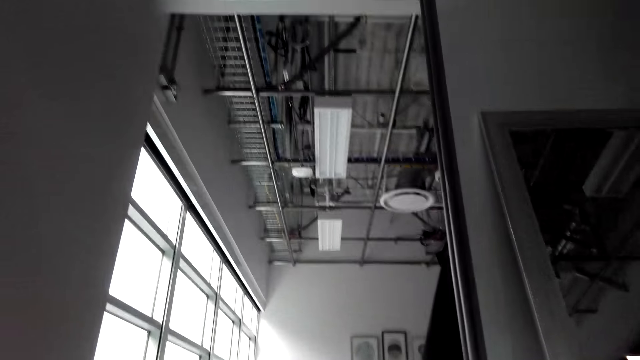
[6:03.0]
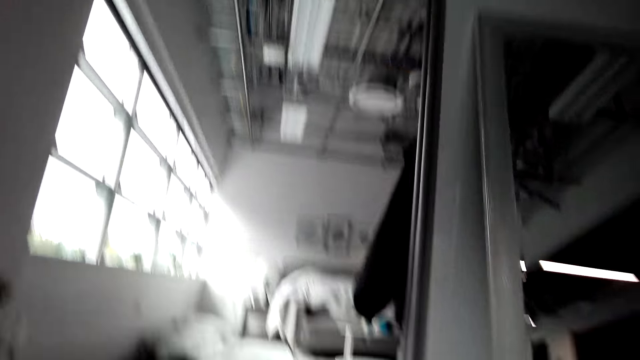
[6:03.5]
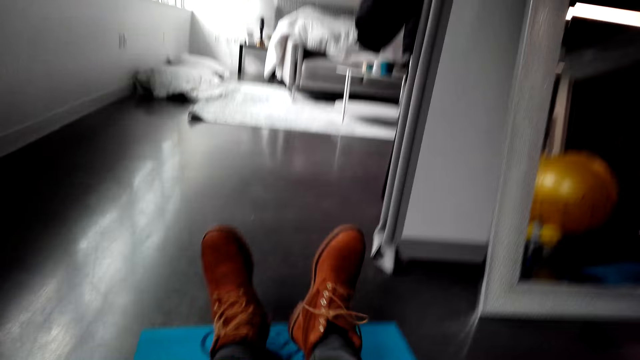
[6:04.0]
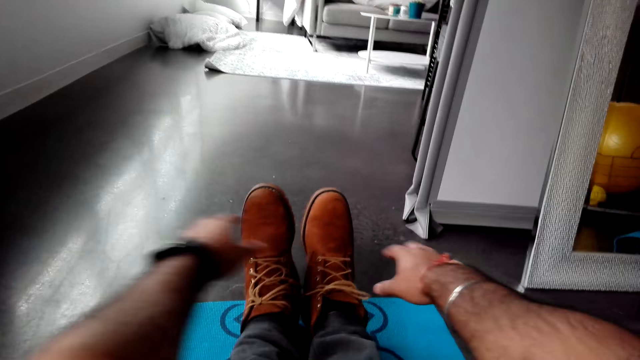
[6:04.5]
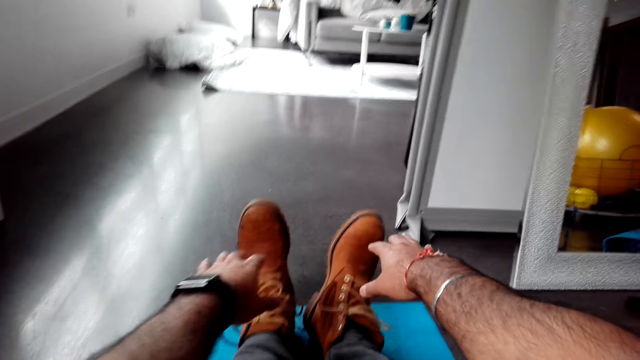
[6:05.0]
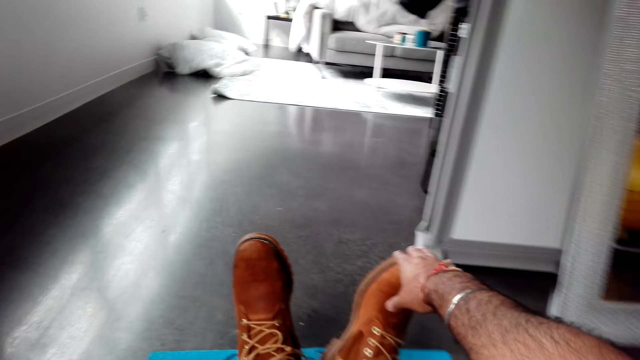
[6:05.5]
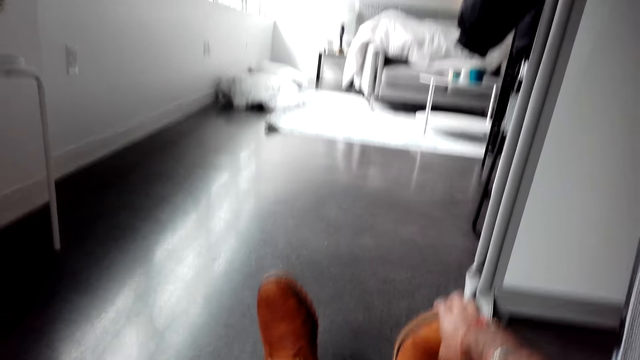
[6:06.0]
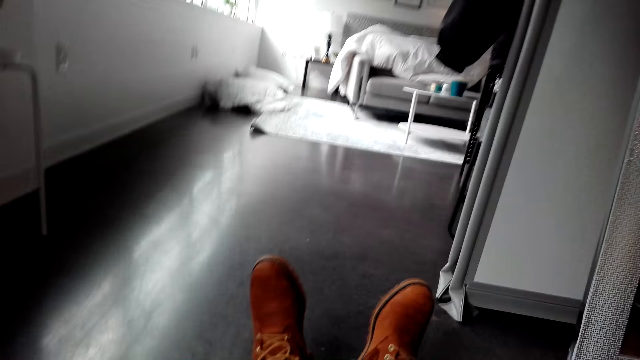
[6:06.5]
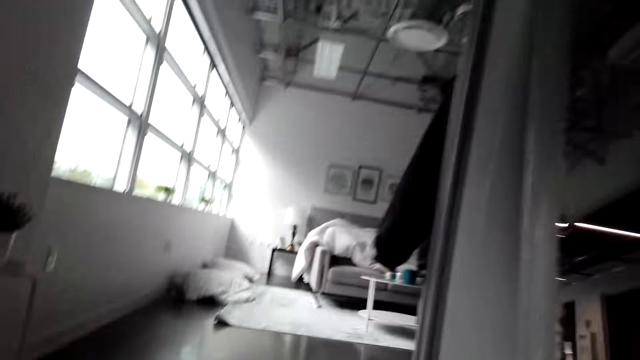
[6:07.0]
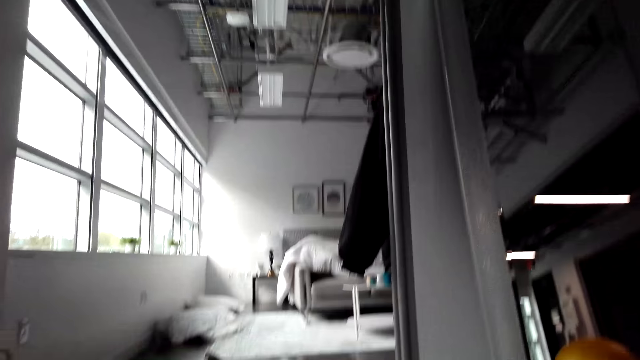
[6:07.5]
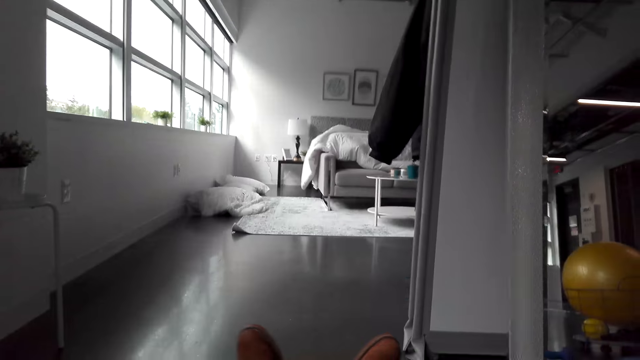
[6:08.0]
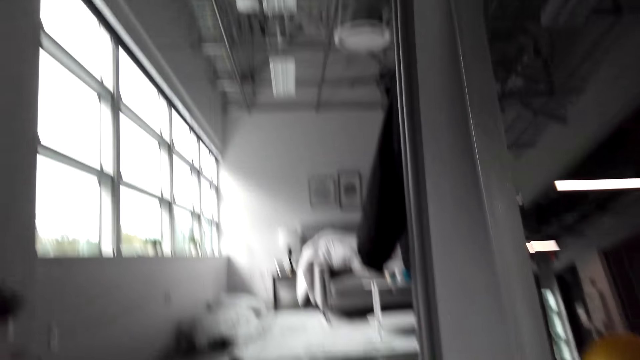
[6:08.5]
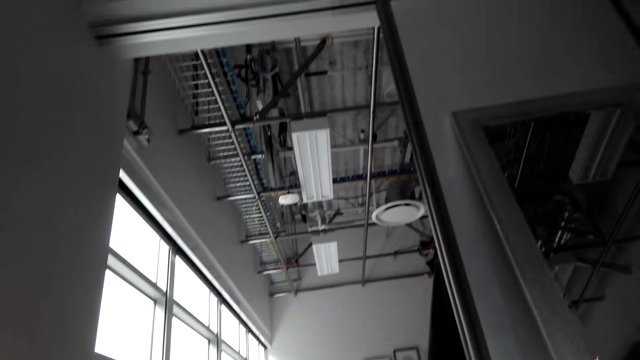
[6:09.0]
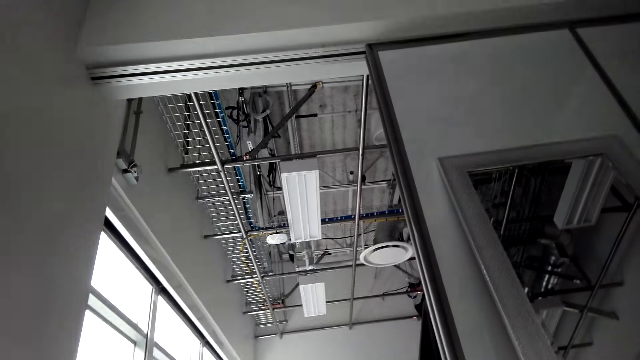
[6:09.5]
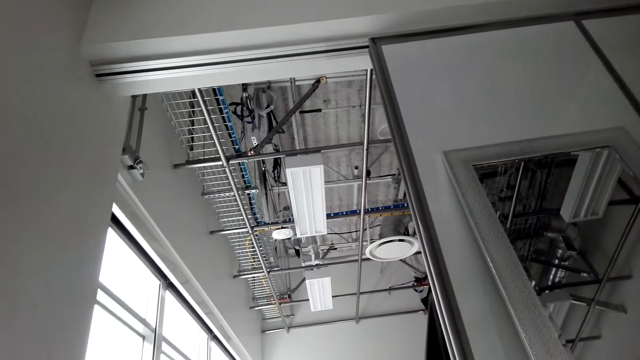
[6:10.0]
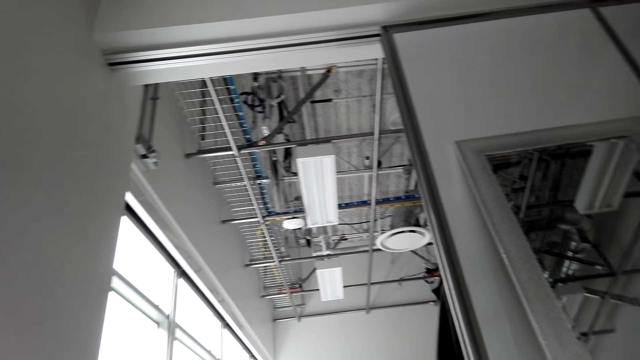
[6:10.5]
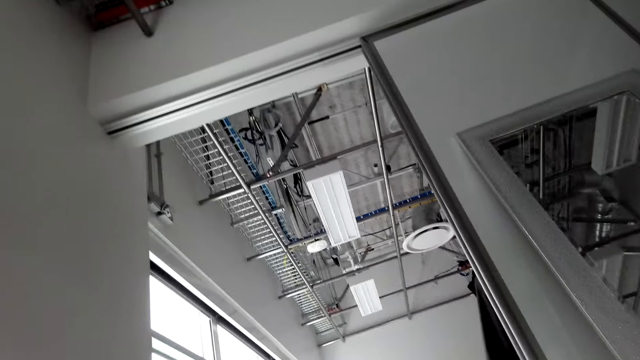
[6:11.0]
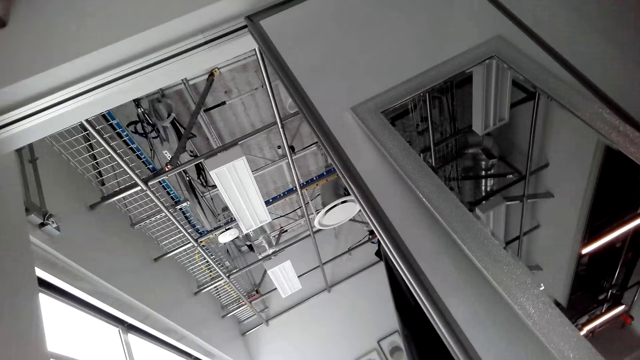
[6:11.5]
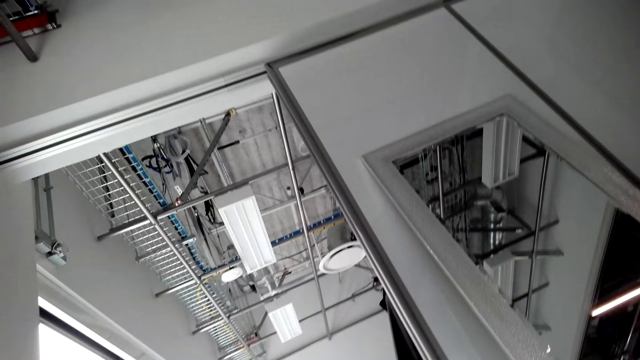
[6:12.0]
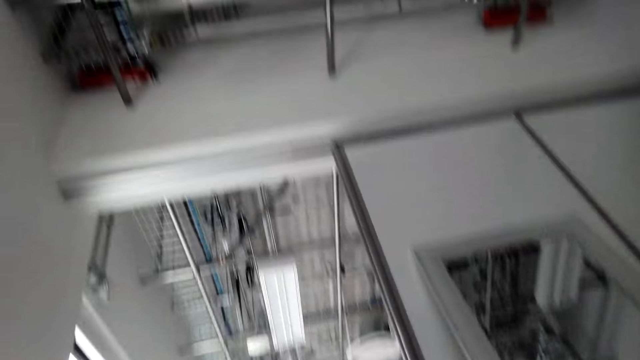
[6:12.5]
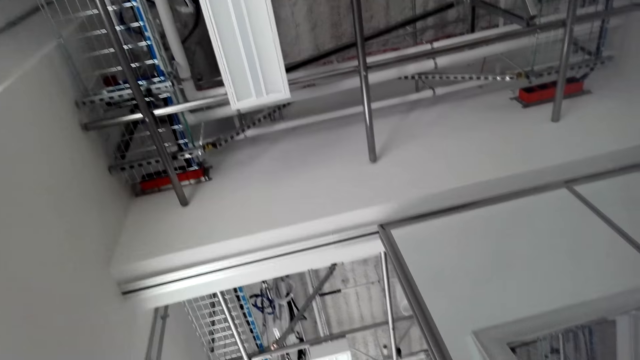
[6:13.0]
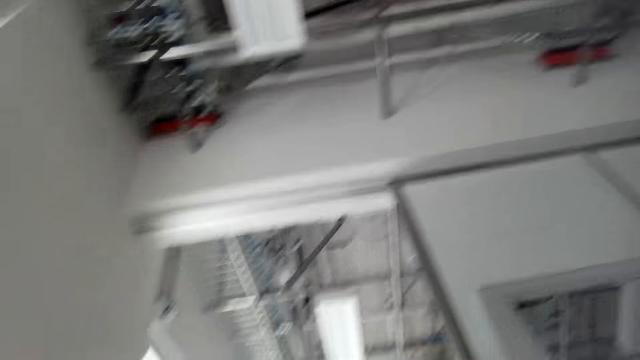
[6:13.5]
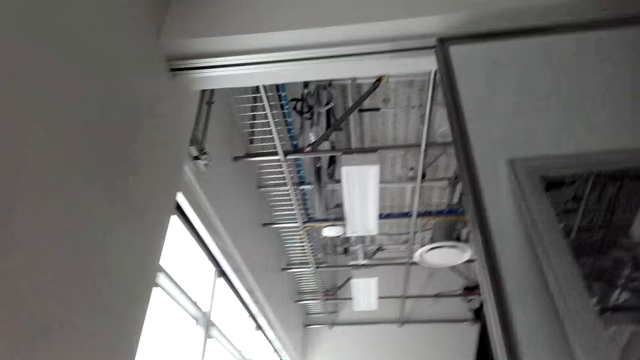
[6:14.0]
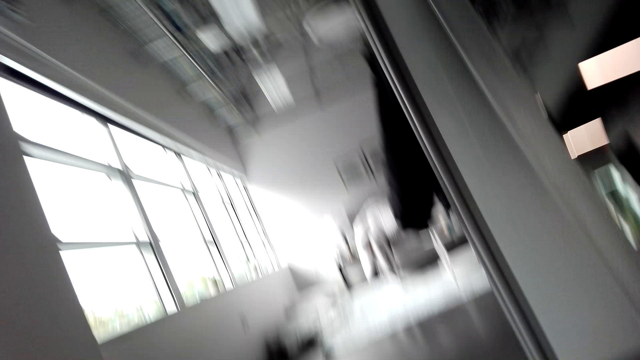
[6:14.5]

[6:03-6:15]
The camera wearer stretches his hands to his legs.

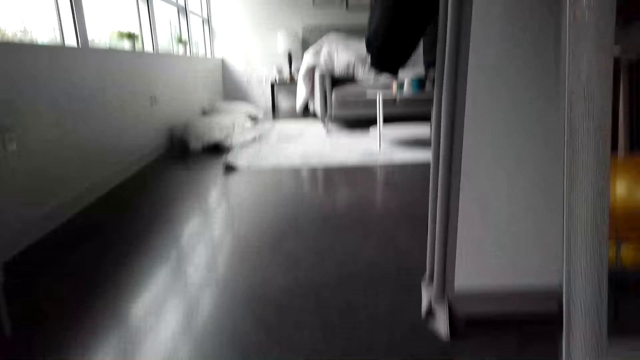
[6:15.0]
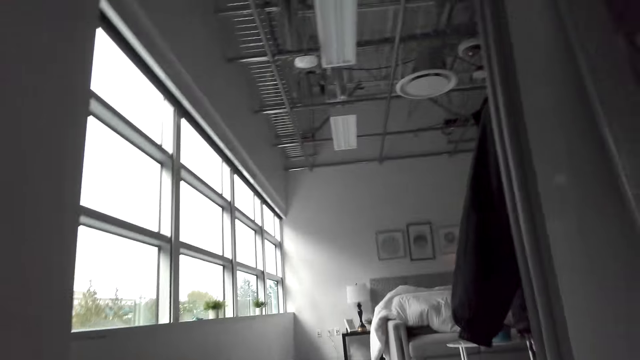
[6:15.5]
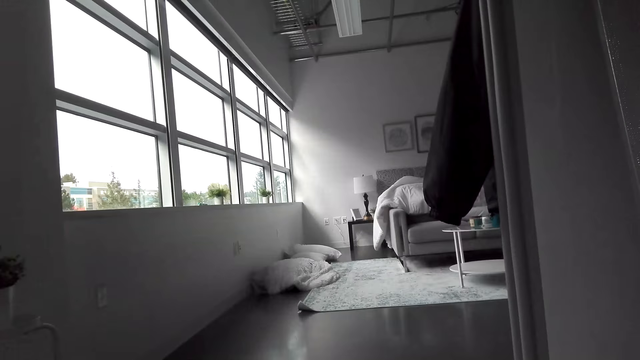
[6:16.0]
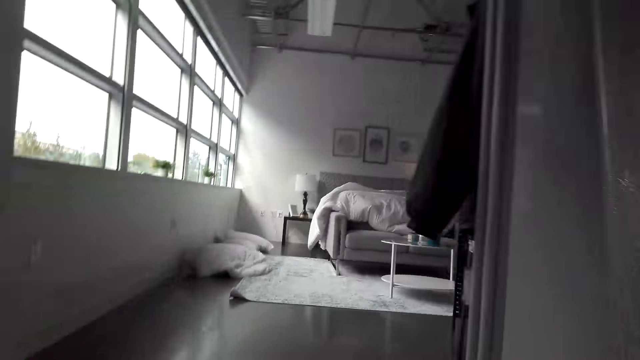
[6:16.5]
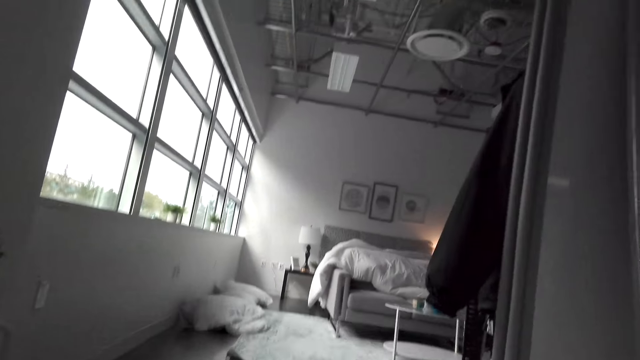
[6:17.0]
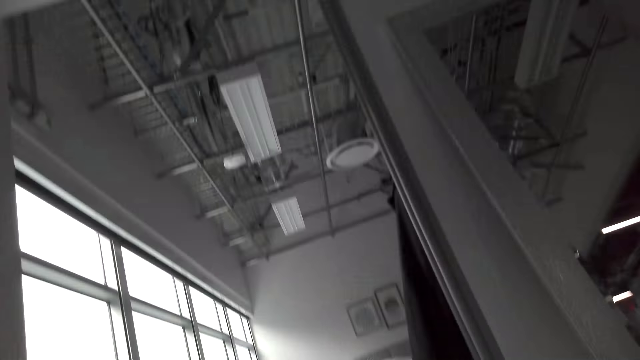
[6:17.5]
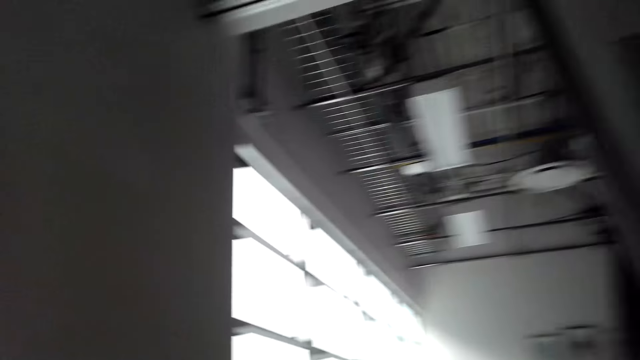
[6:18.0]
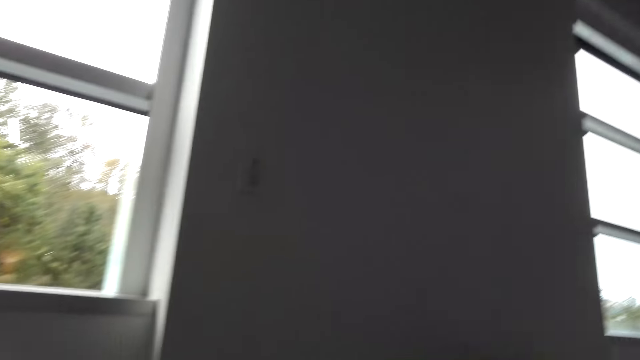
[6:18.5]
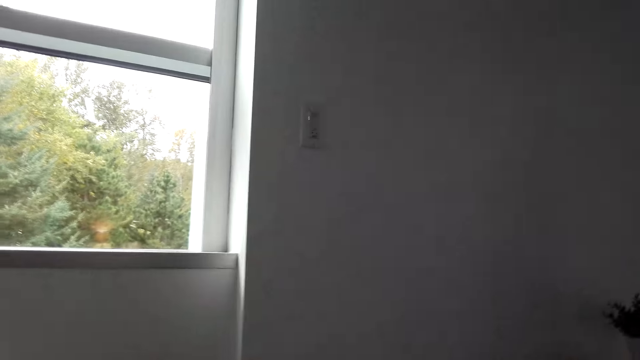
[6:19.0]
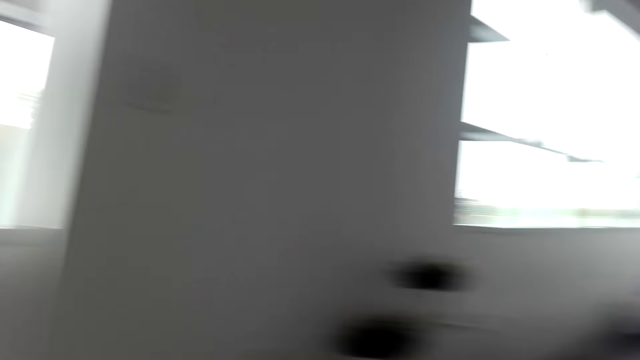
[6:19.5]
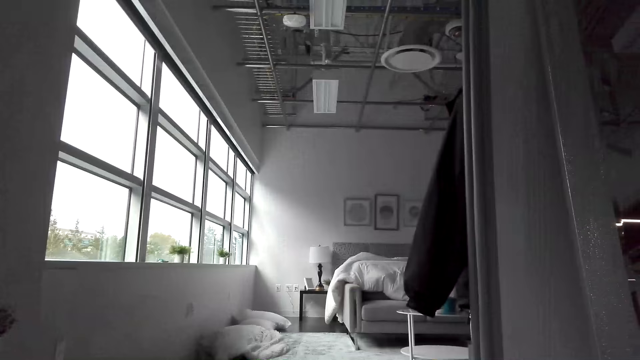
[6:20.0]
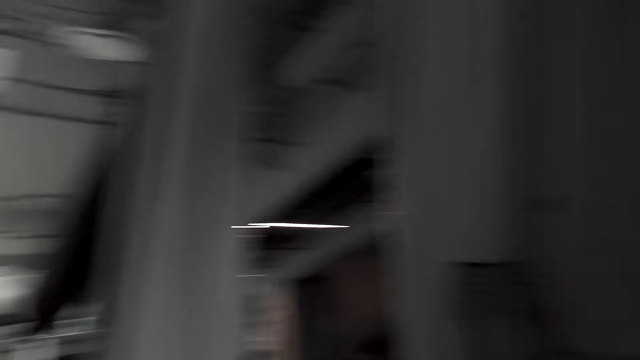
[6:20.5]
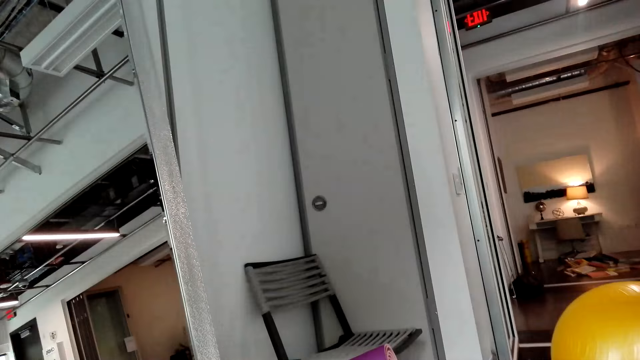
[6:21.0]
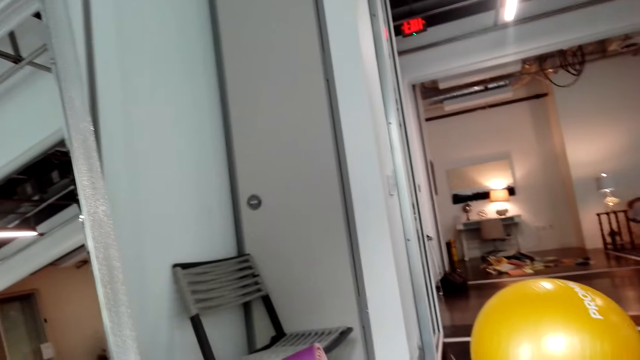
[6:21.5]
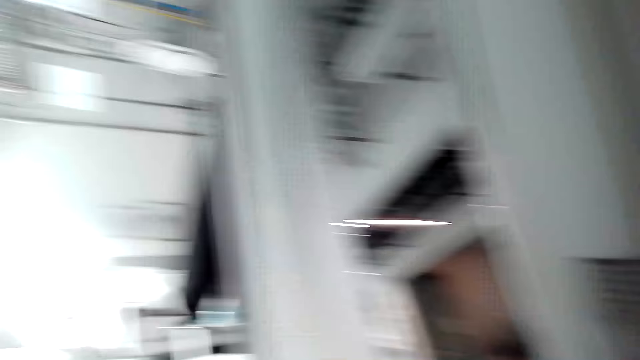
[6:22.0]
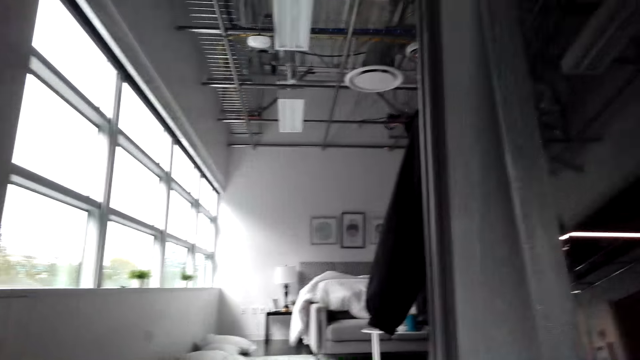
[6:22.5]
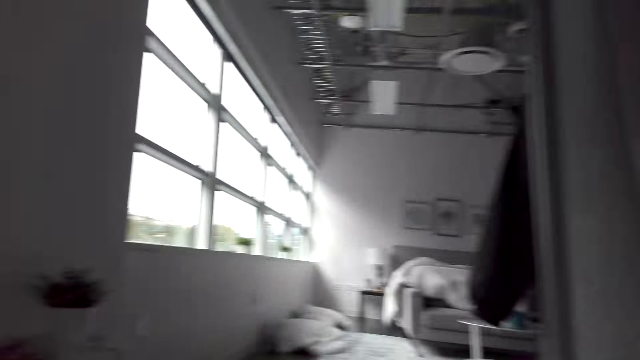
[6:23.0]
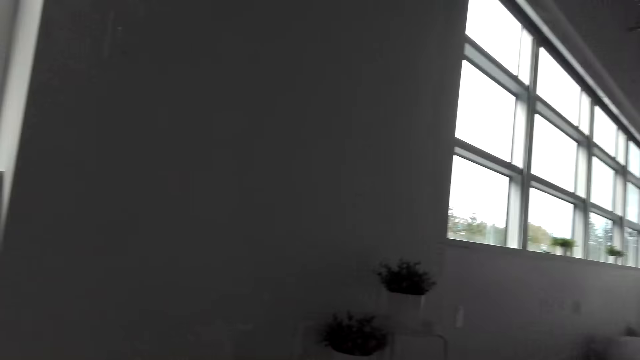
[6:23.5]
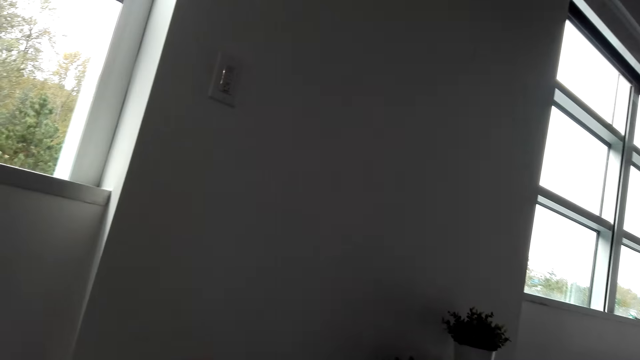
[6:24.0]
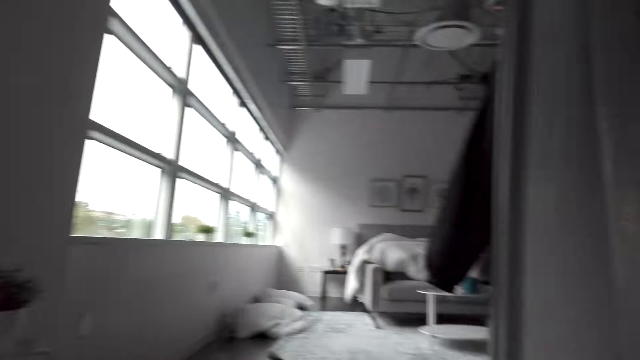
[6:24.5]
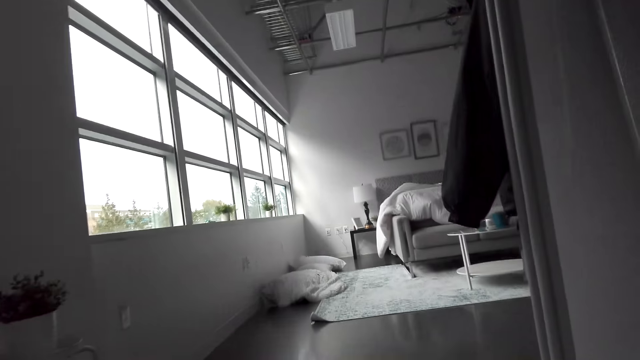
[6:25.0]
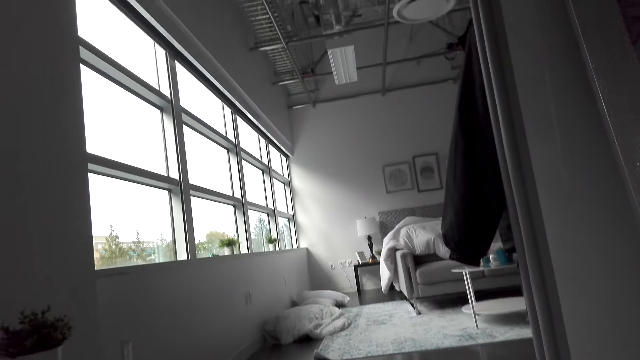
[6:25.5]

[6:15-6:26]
The camera wearer looks around.
